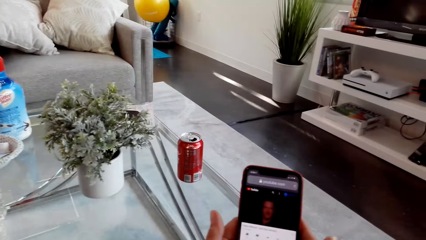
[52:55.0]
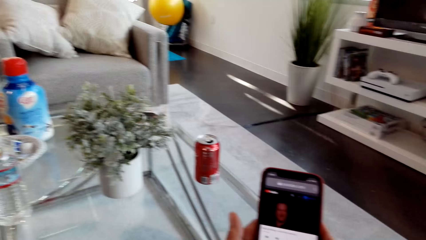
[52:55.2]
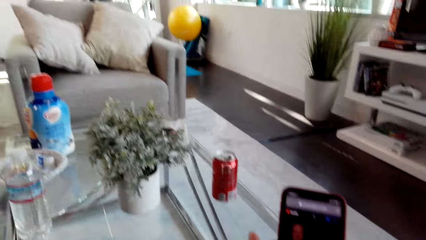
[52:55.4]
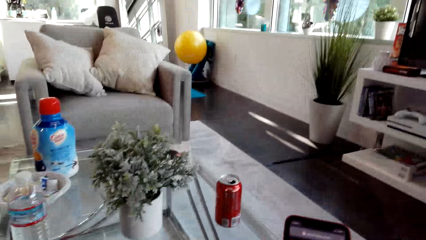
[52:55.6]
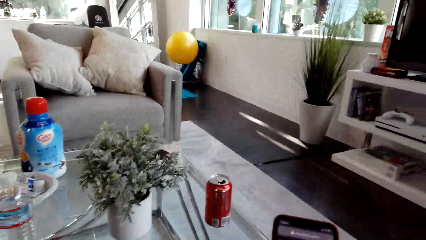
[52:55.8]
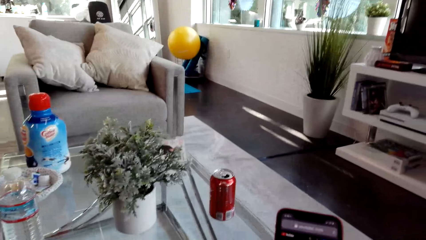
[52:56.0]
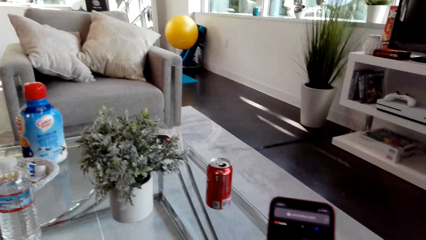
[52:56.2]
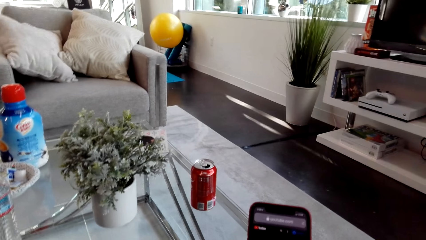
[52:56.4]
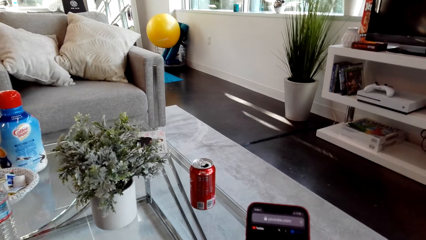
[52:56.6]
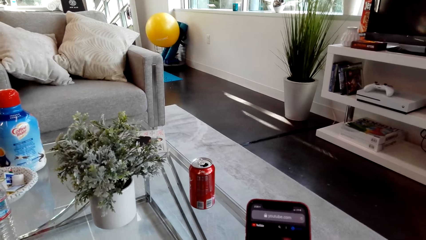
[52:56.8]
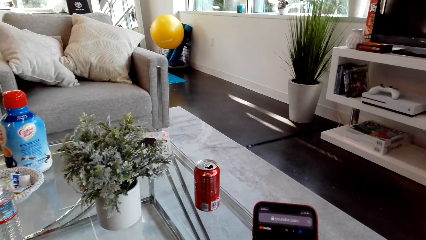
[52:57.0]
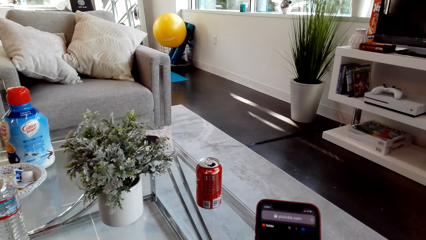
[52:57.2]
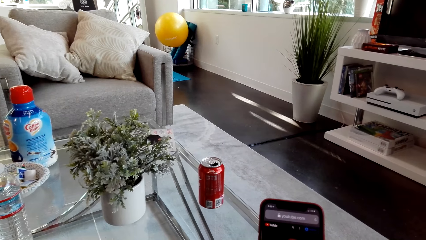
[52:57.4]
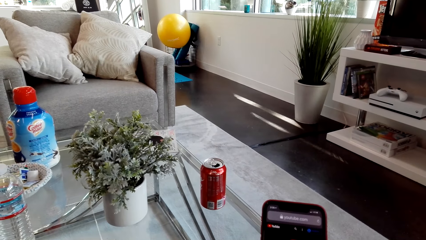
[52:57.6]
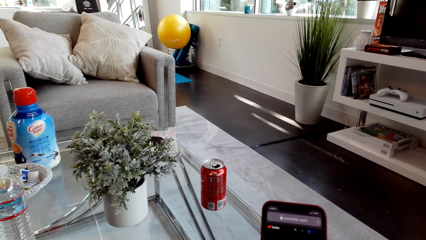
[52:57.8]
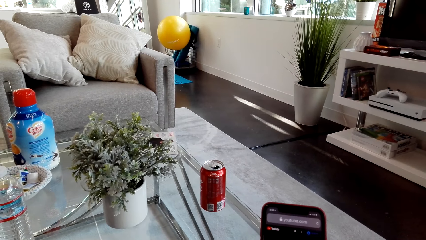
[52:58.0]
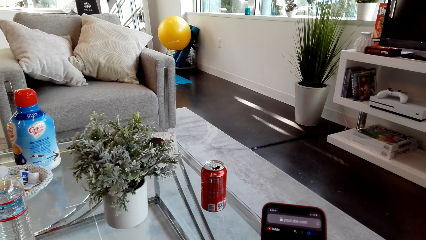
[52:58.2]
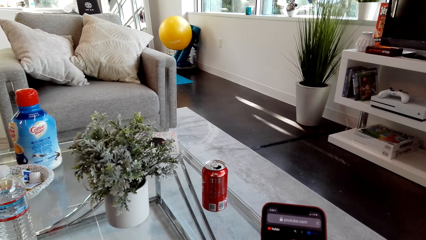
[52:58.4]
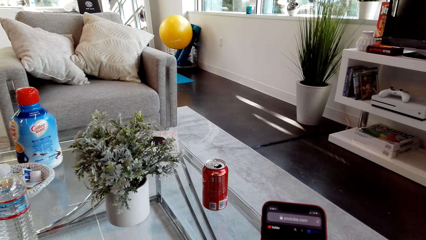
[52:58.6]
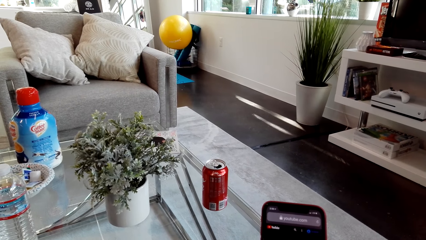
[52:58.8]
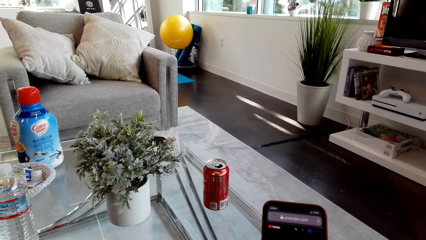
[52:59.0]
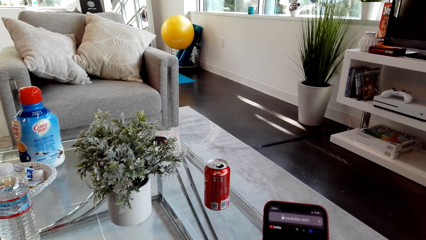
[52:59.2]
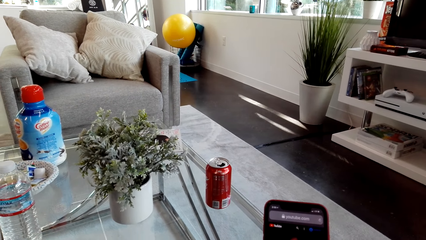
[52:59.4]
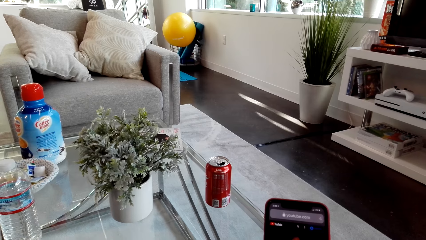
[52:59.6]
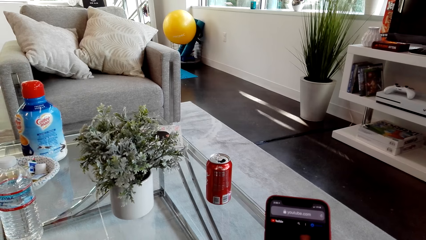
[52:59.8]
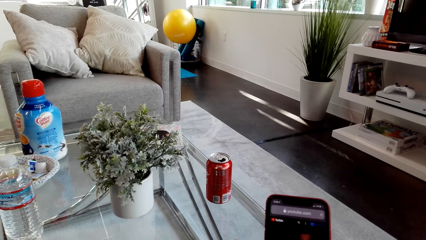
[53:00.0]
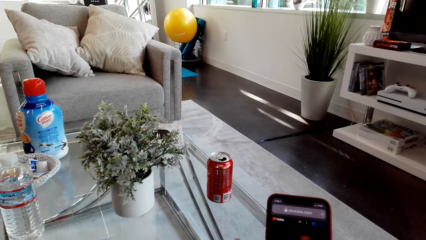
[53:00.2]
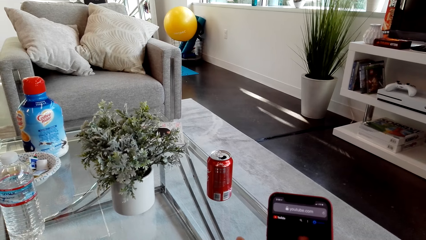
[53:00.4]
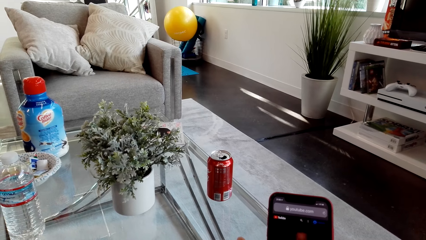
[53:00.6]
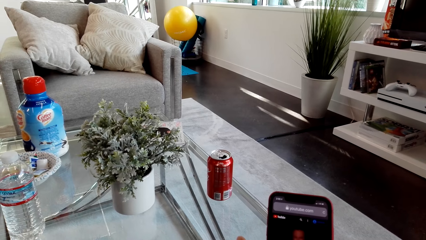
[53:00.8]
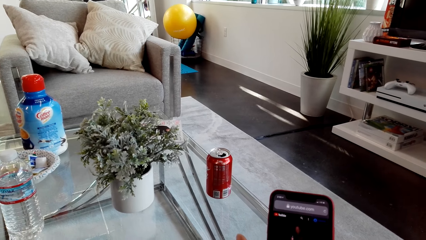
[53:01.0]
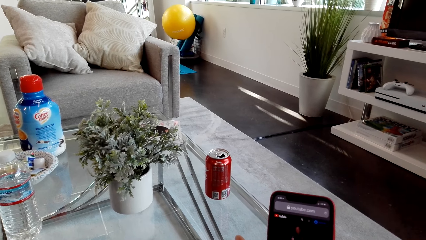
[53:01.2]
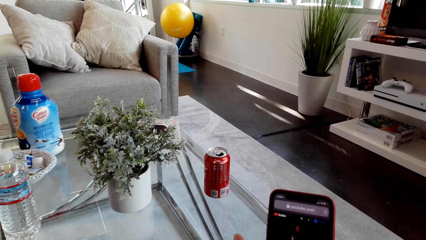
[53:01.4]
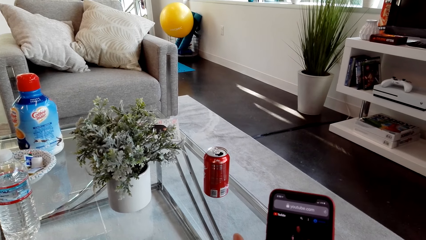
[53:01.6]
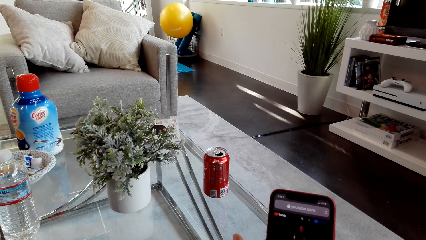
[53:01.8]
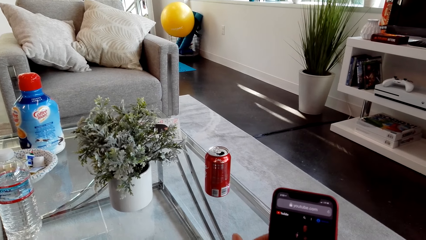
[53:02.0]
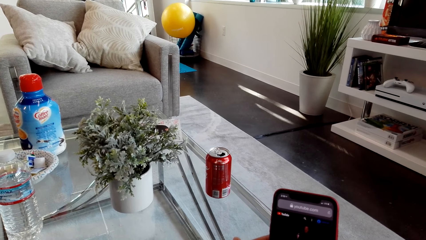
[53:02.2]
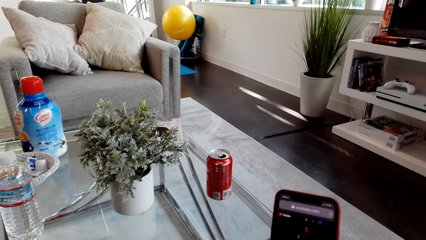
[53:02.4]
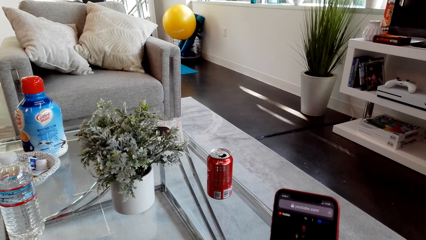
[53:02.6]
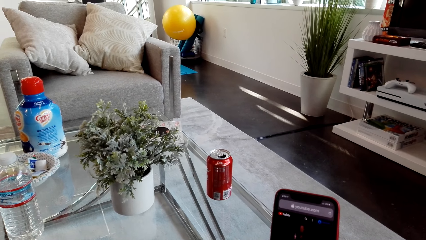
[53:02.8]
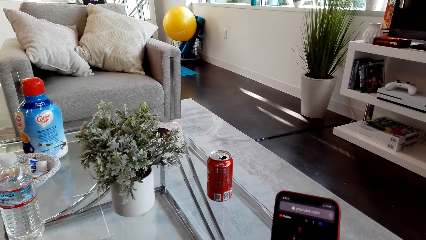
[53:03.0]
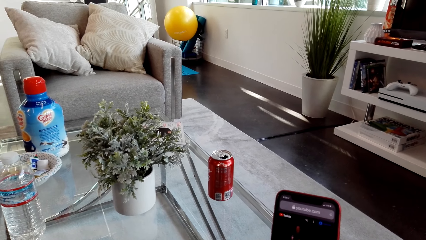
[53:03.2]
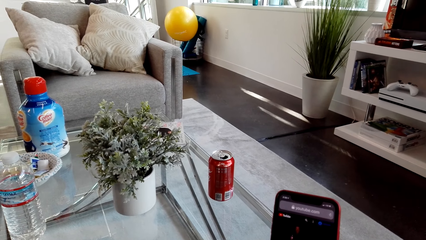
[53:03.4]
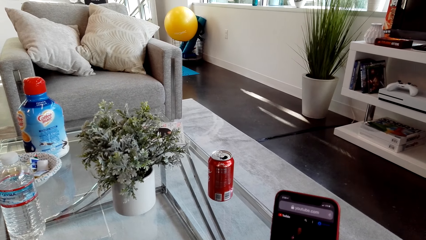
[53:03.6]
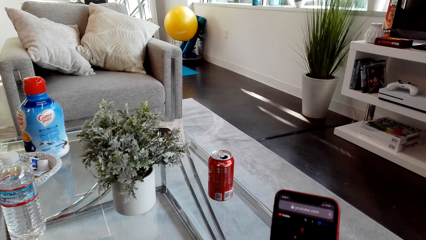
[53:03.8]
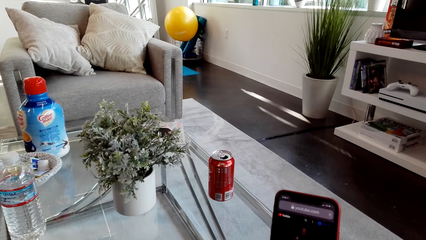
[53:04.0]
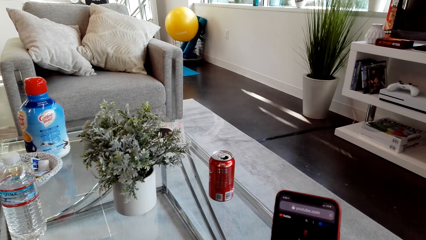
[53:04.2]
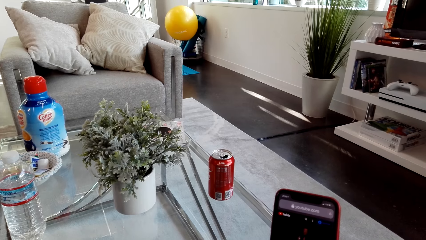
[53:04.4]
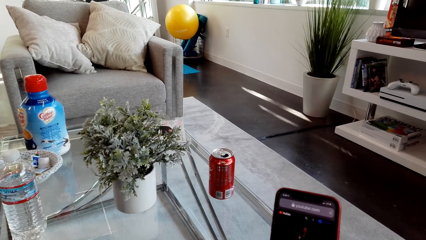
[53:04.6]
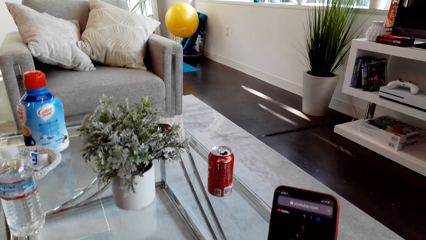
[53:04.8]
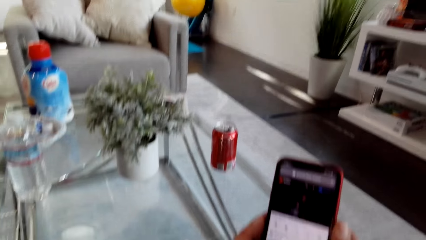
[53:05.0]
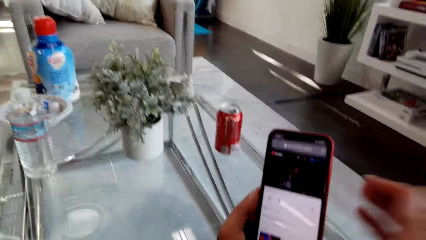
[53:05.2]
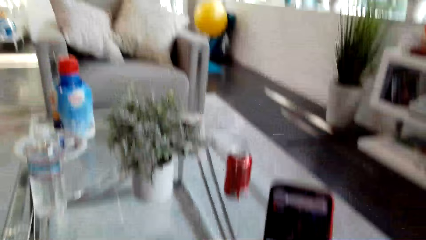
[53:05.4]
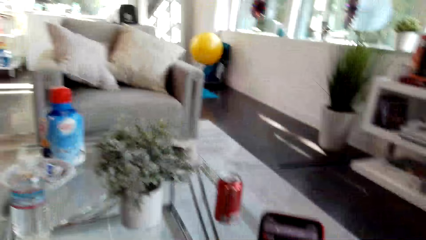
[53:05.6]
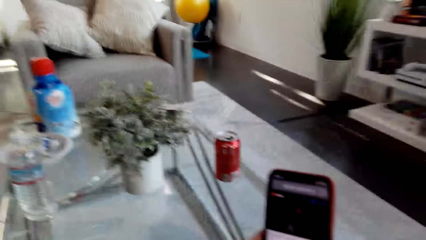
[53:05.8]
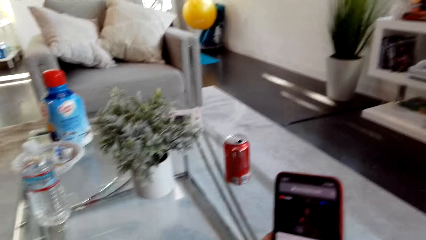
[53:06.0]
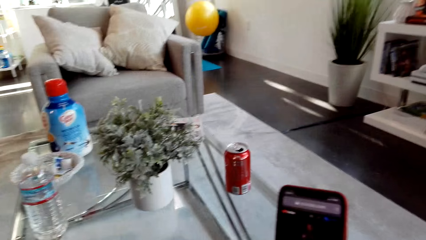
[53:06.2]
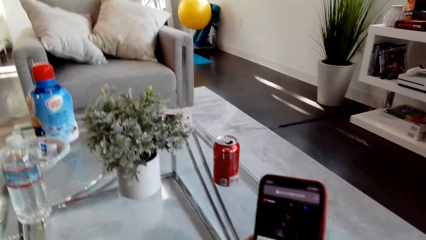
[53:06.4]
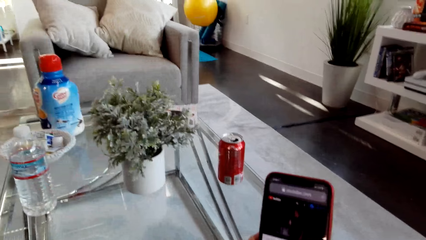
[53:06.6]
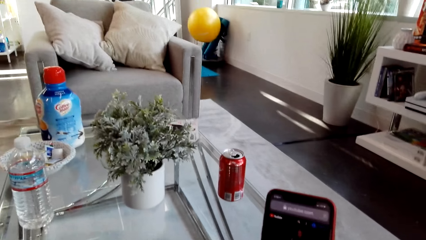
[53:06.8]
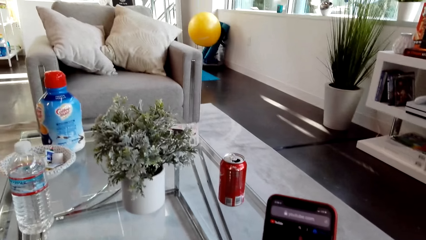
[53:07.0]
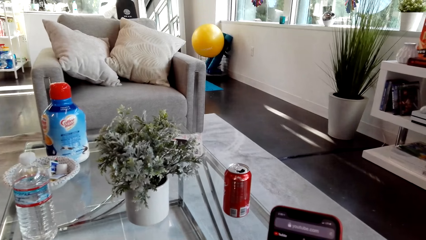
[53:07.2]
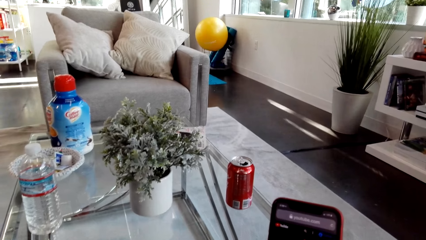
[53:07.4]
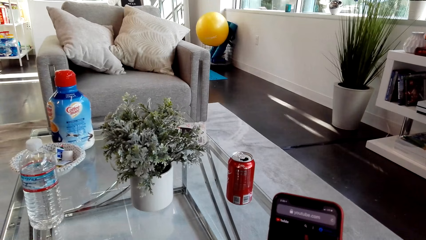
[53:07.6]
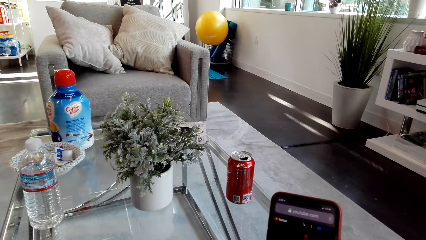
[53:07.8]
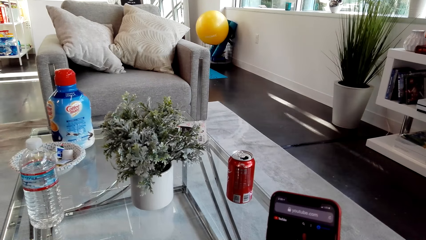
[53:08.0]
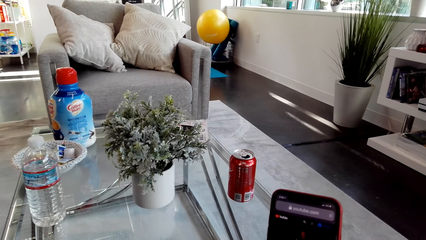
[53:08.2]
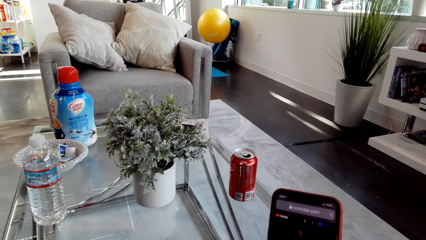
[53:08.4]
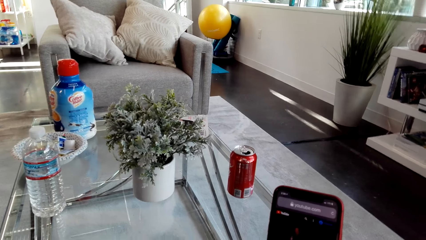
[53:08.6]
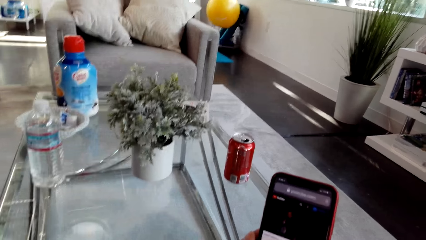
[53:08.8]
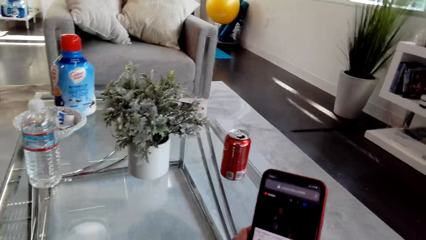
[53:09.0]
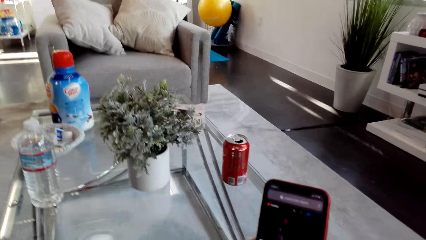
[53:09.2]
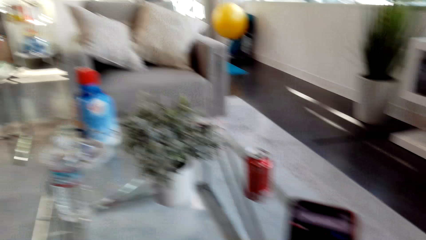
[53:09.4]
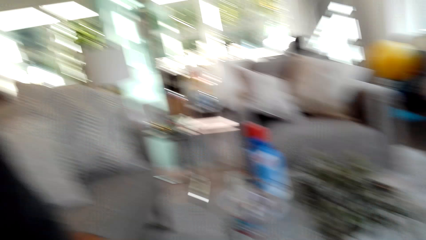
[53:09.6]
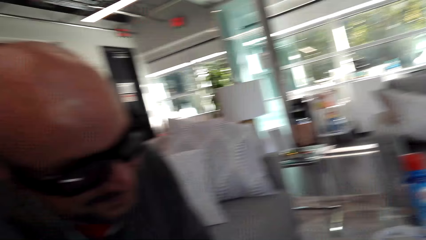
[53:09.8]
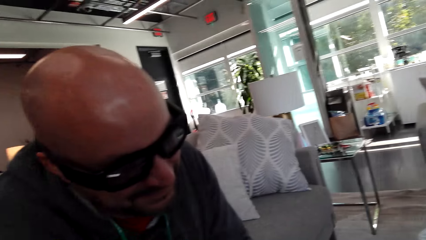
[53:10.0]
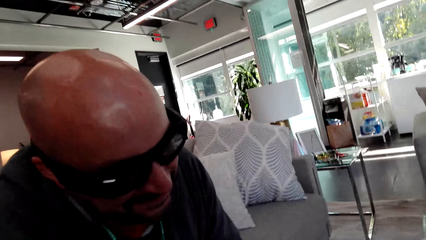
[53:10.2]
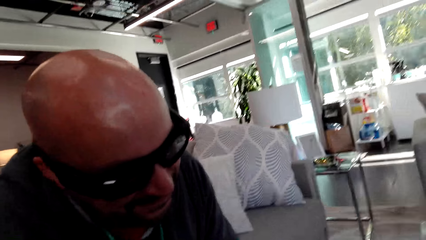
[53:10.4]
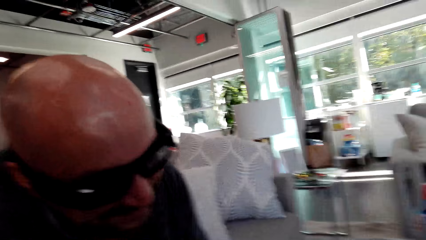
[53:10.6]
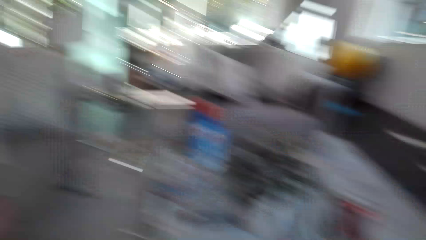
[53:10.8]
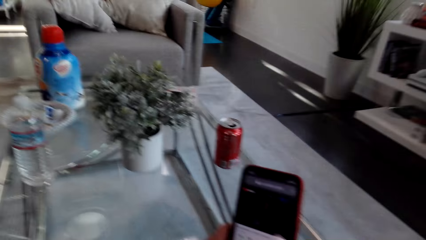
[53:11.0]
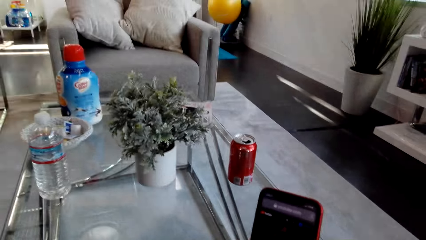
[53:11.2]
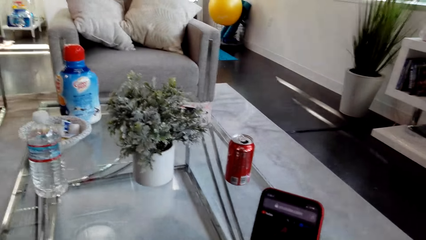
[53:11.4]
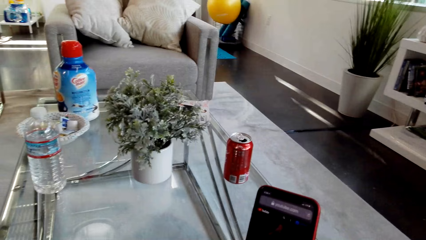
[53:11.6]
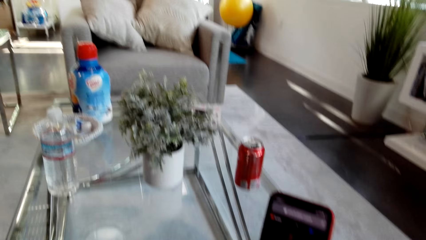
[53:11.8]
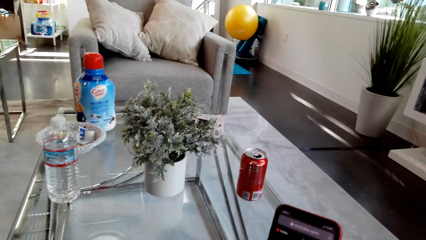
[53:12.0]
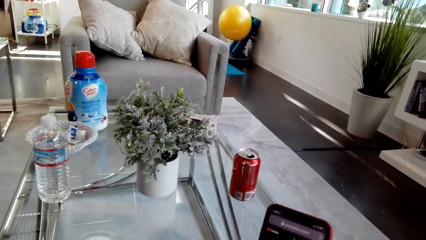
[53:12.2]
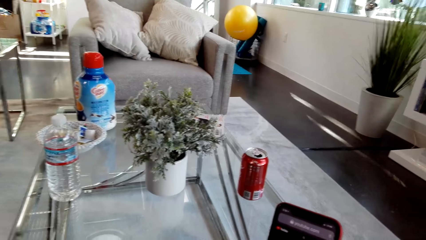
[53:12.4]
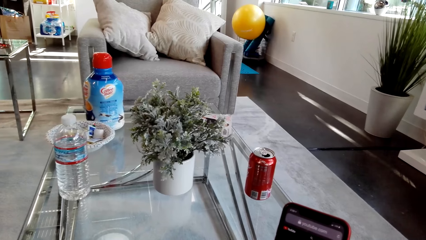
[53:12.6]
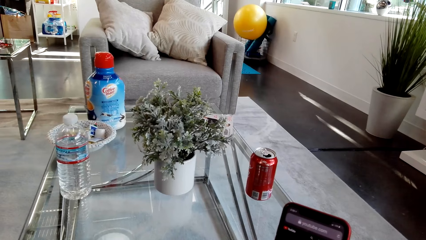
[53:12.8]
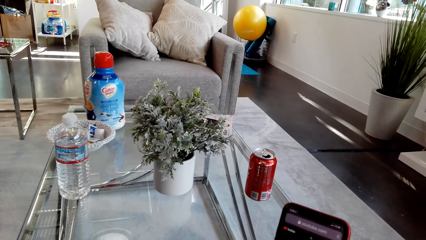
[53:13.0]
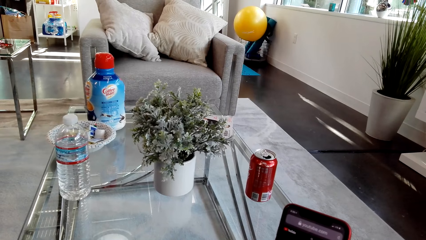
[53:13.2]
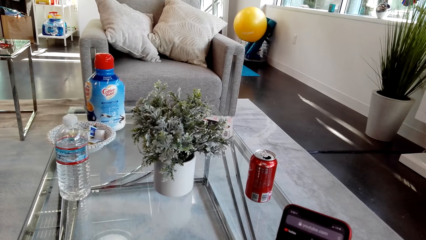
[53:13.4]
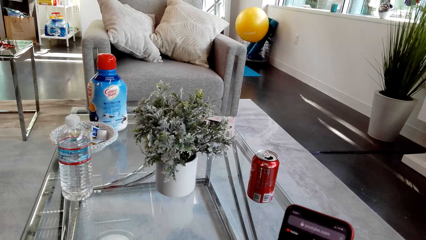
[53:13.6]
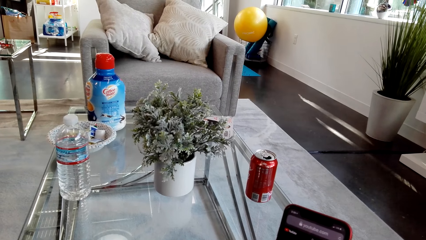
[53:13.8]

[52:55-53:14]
The camera wearer lifts a hand. They use the phone. They look at a man. They use the phone.
